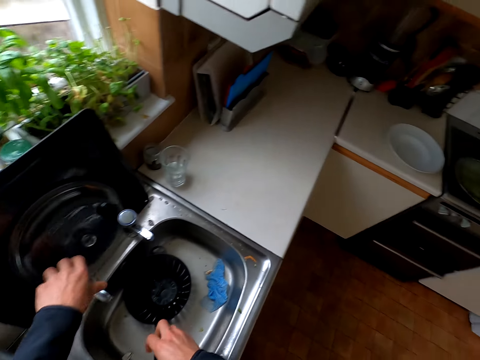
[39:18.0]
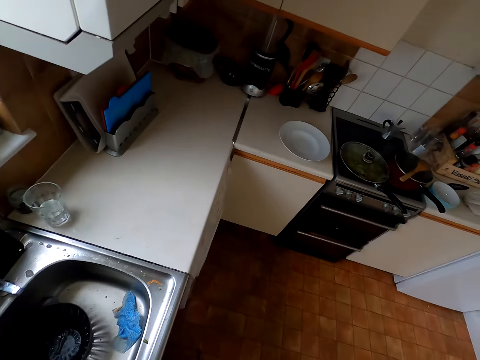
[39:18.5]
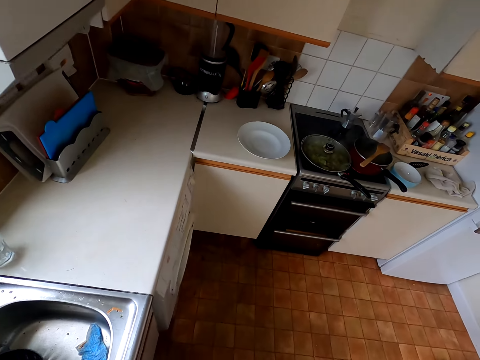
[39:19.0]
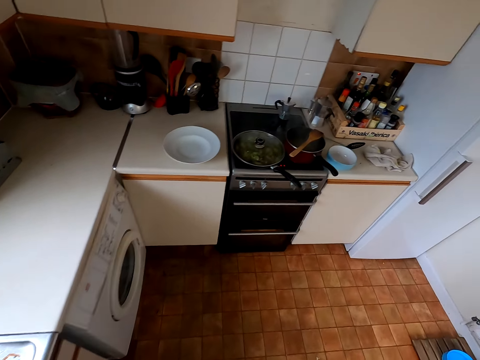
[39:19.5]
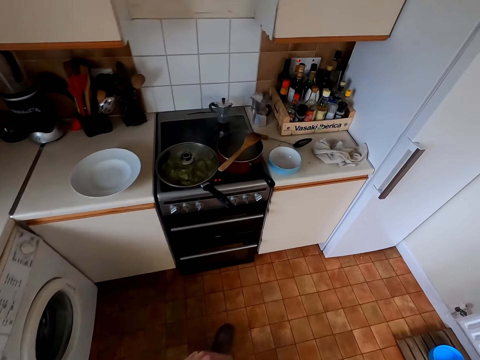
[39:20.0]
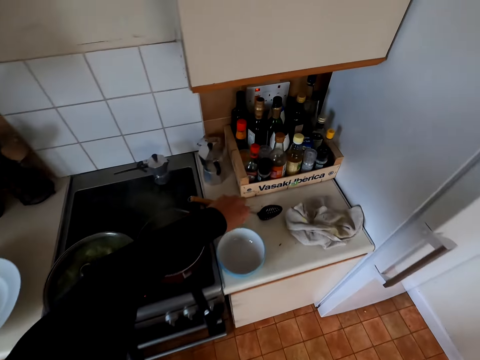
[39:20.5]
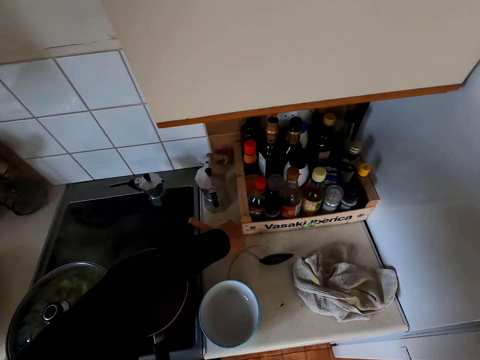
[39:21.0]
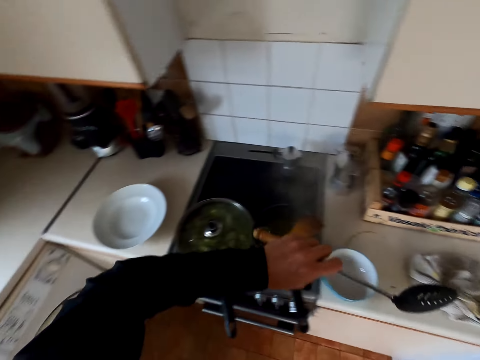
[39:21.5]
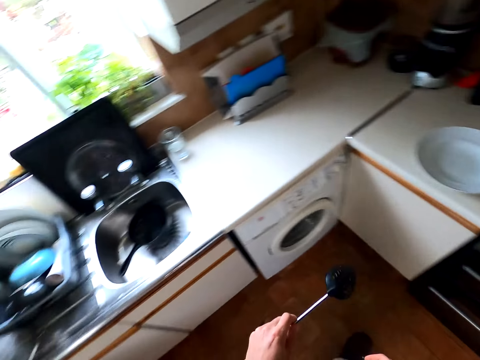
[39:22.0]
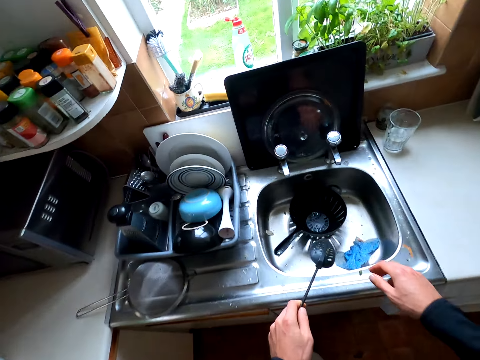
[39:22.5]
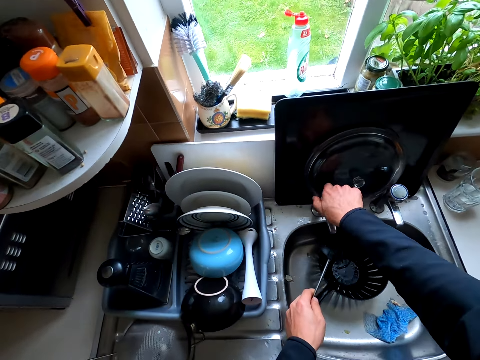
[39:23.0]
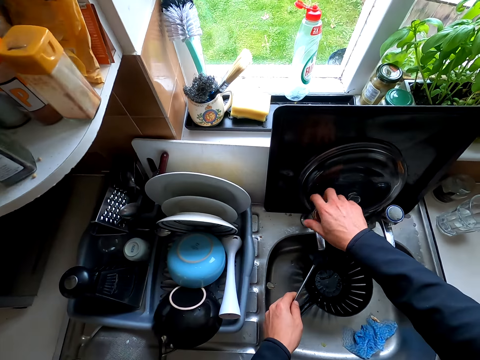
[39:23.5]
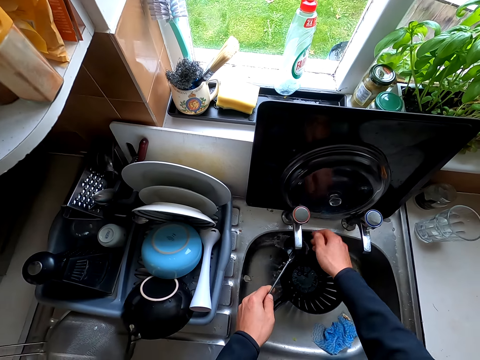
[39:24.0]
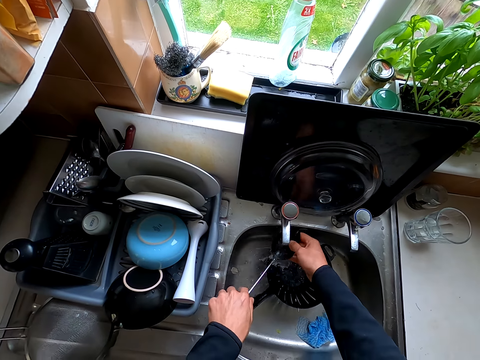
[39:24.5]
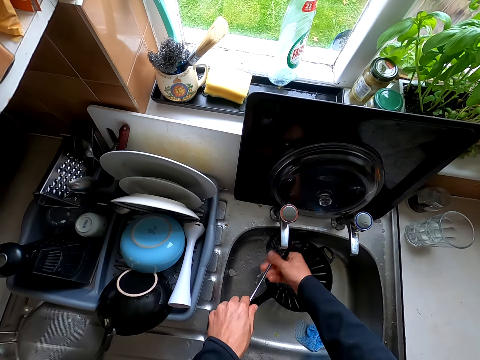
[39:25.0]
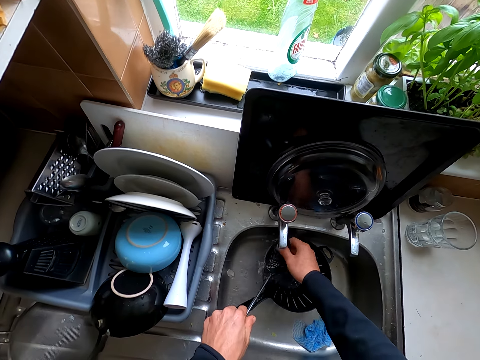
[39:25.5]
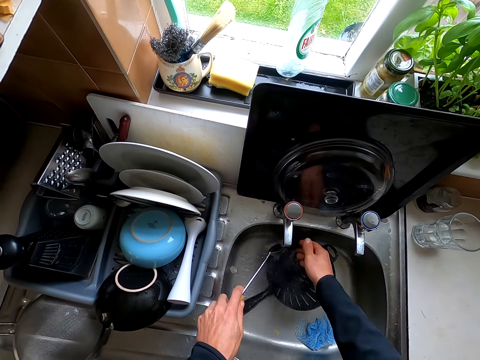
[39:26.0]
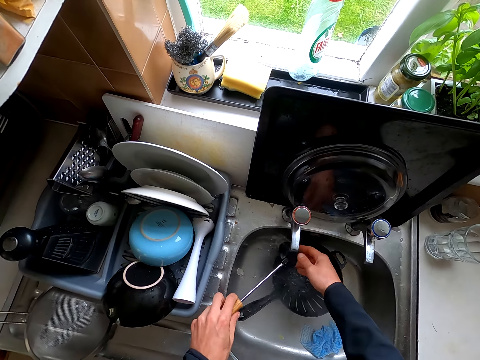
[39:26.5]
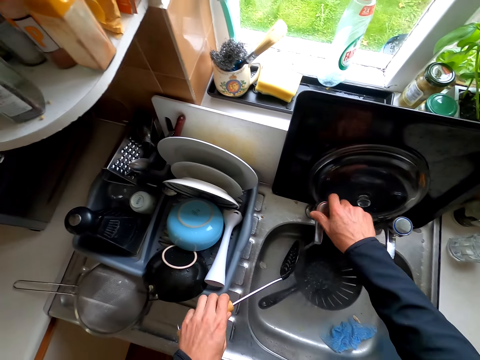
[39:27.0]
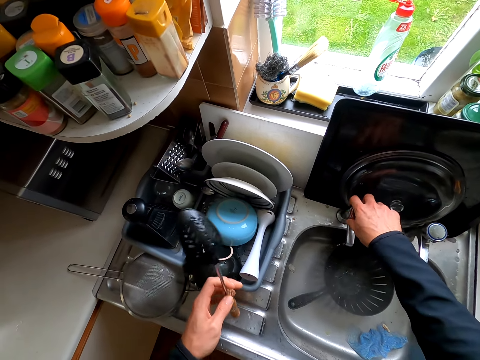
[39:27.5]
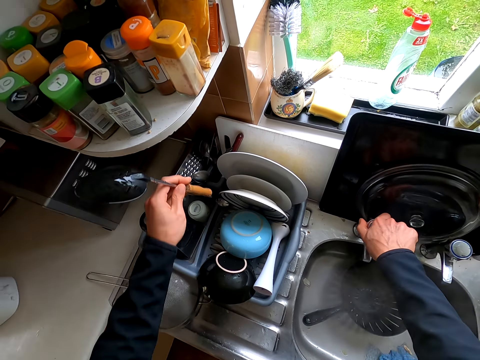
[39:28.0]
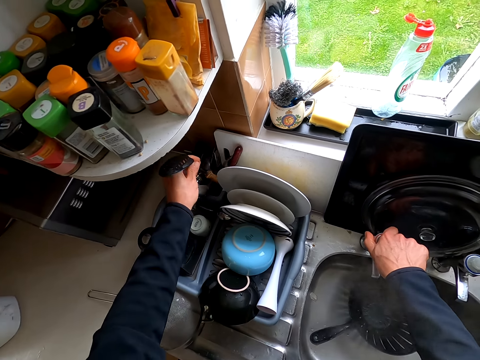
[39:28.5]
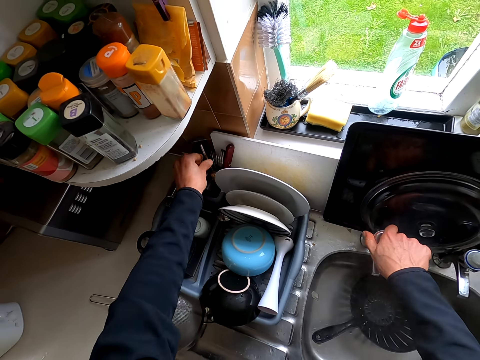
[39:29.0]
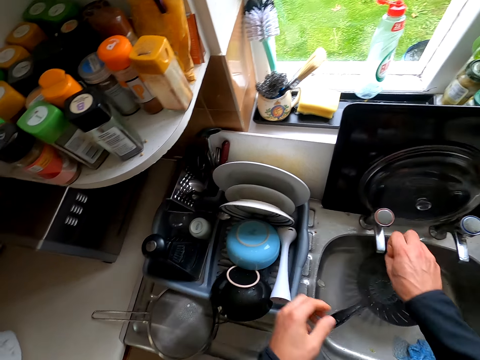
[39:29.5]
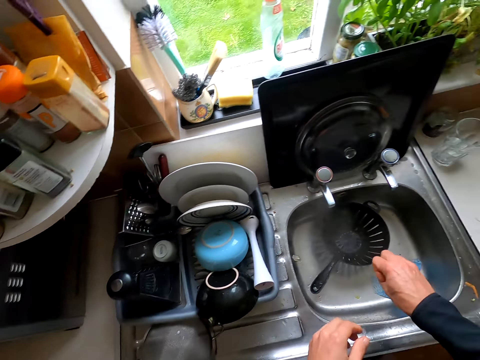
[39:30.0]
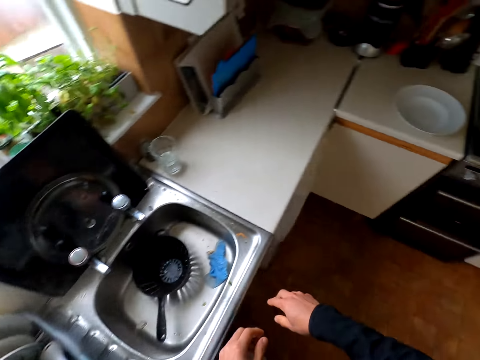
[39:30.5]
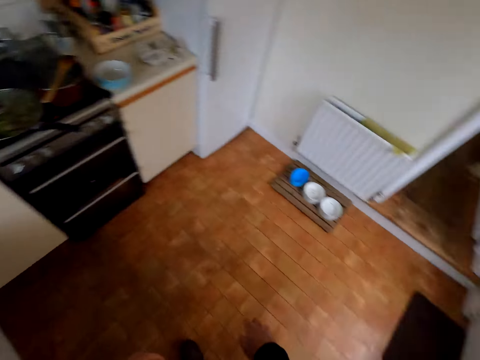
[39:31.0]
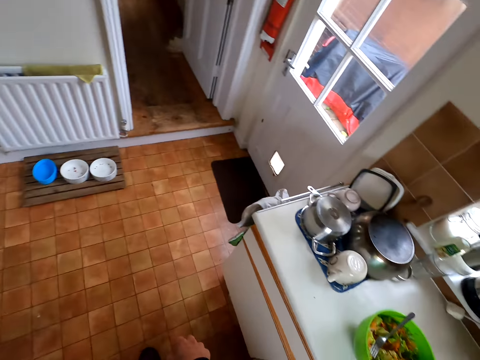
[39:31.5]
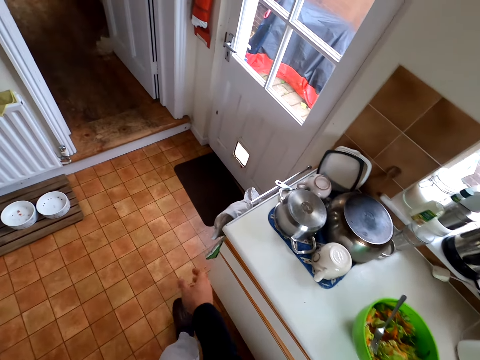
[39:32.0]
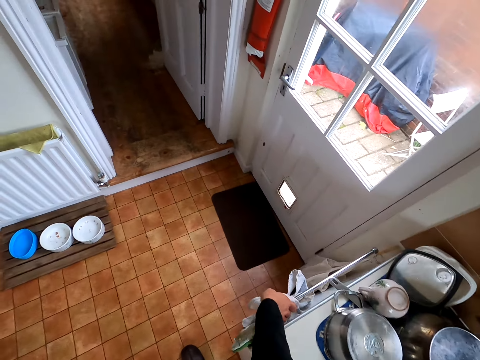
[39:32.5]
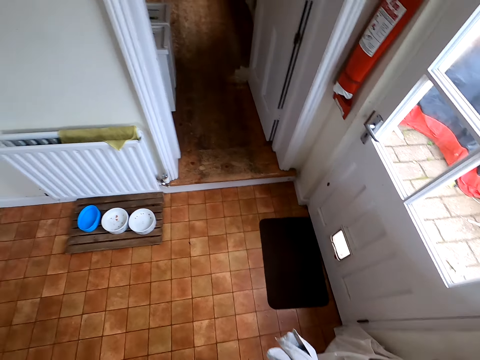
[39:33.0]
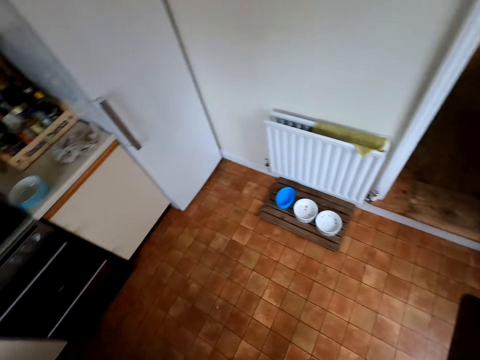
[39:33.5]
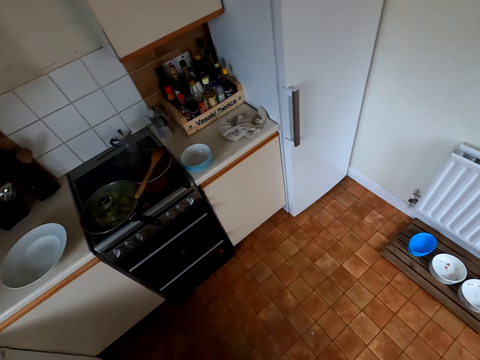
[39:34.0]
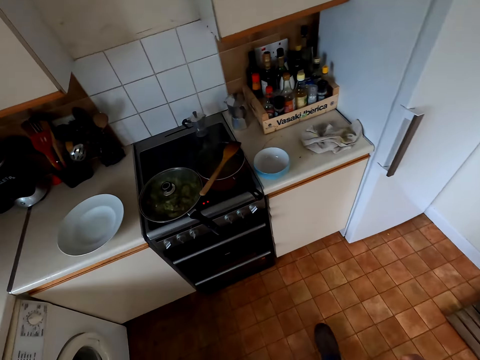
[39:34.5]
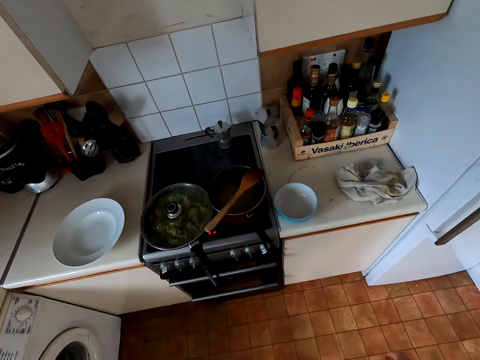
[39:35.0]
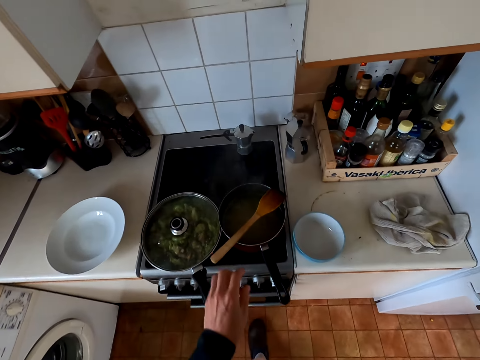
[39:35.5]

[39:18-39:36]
The camera wearer closes the tap and walks to the cooker. They pick up the fry spoon. They hold the fry spoon. They open the tap. They wash the fry spoon. They close the tap. They put the fry spoon on the utensil holder. They shake the fingers. They look around the kitchen. They pick up the hand towel. They walk toward the cooker.

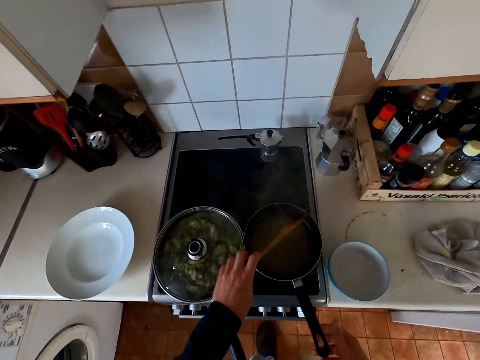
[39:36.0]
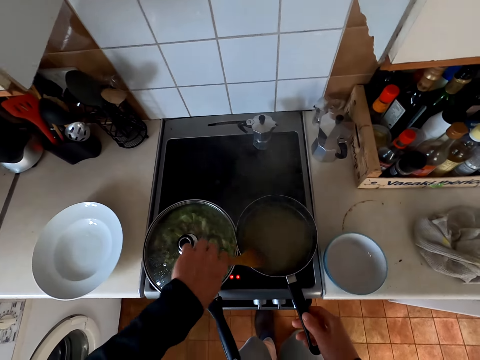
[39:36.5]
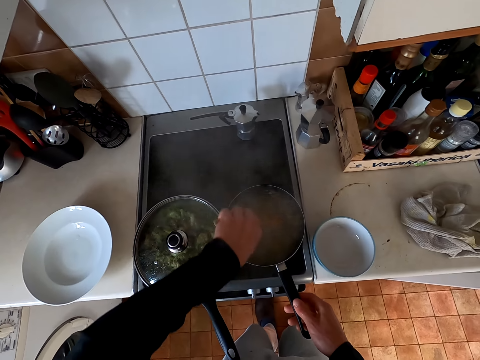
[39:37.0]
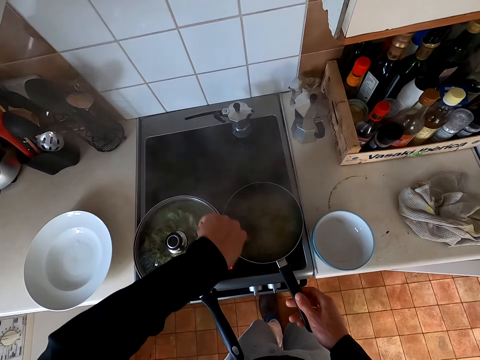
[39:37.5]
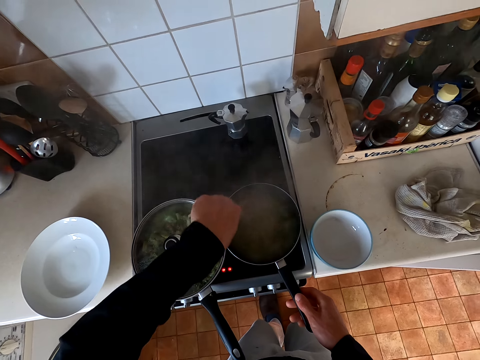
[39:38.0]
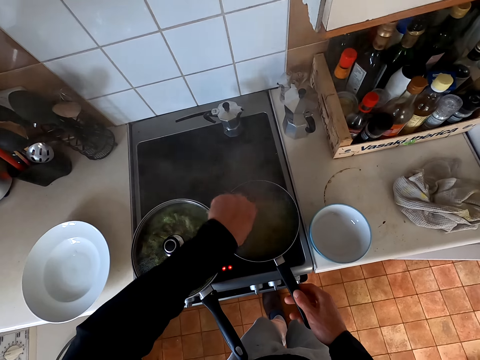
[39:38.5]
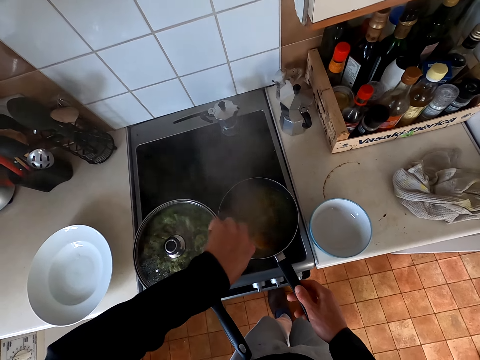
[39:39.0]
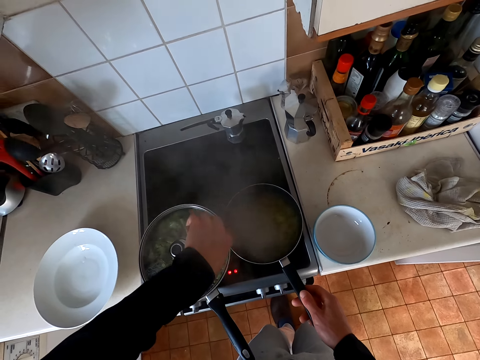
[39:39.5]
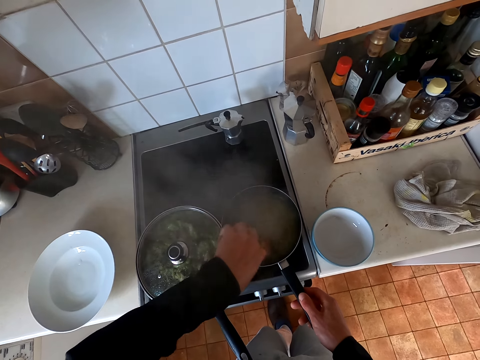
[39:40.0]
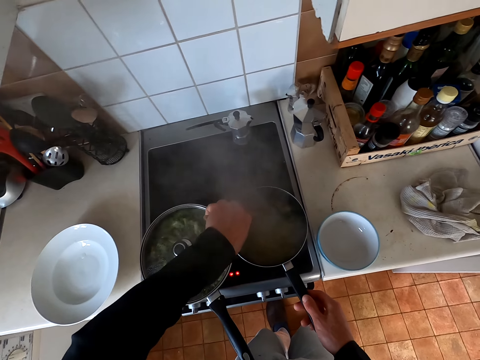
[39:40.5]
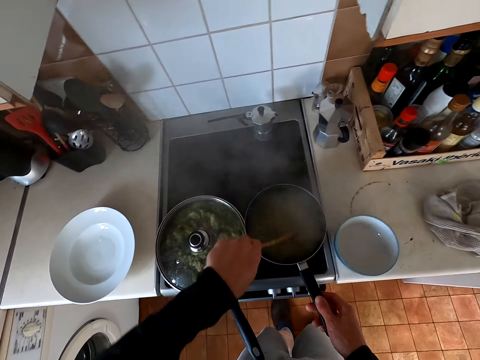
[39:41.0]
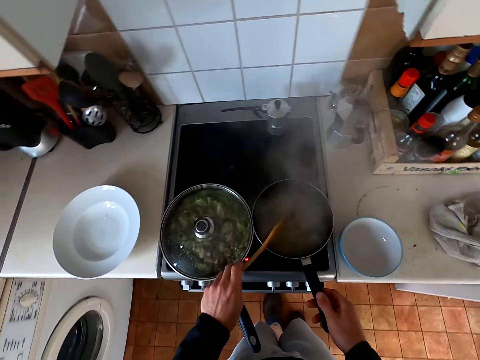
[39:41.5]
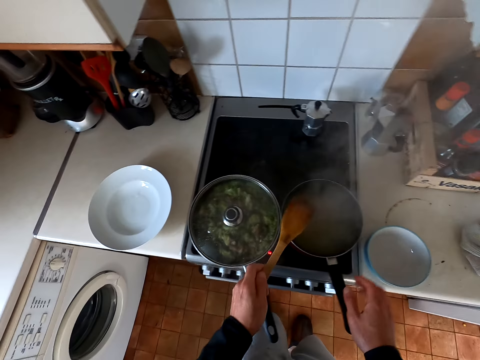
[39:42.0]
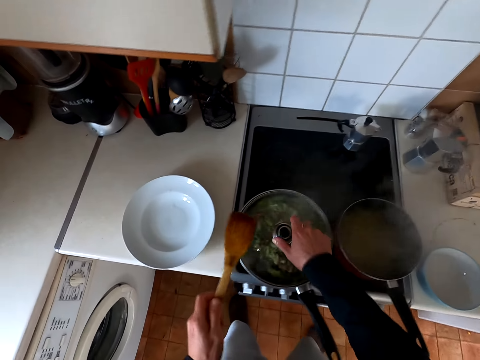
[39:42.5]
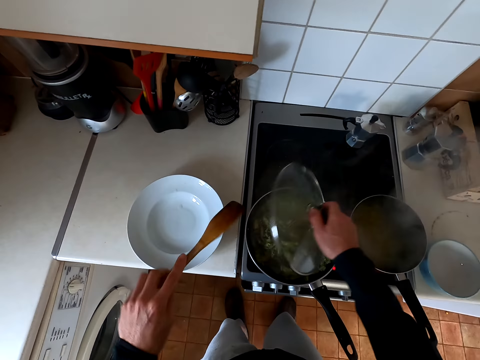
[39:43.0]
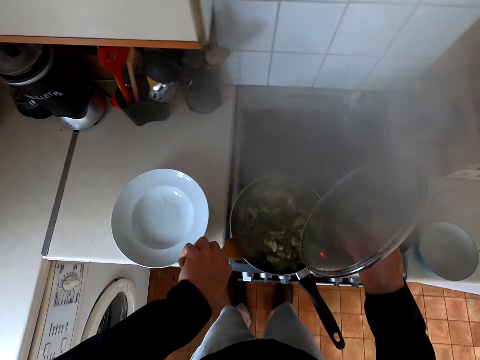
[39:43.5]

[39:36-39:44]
The camera wearer takes a cooking spoon. They hold the spoon. They stir the macaroni with the cooking spoon. They hit the spoon against the pot. They remove the cooking lid. They stir the veggies with the cooking spoon.
